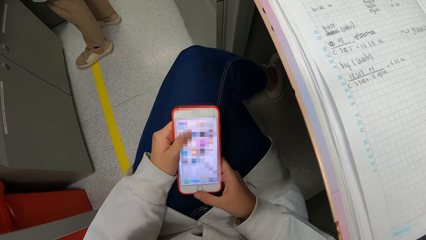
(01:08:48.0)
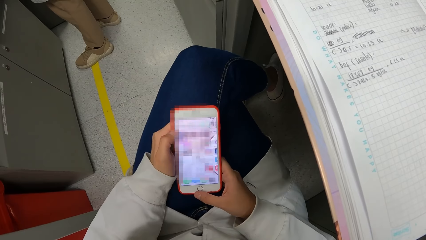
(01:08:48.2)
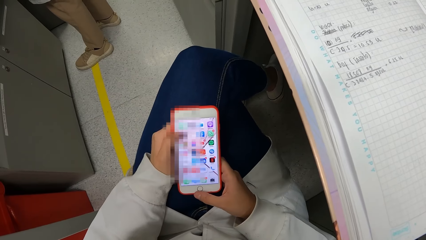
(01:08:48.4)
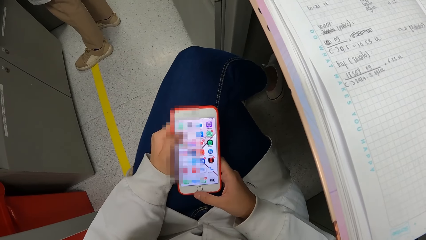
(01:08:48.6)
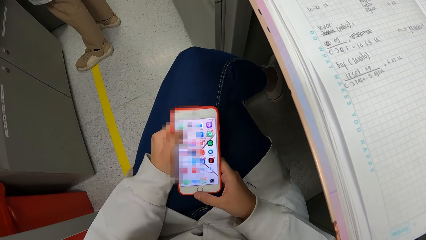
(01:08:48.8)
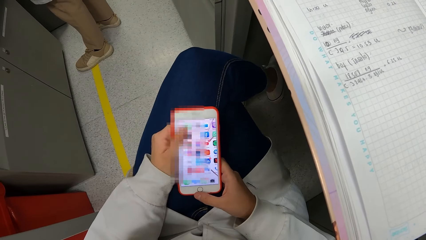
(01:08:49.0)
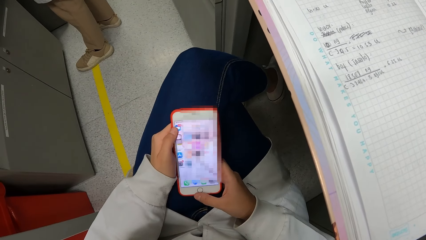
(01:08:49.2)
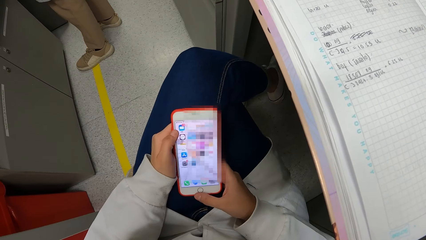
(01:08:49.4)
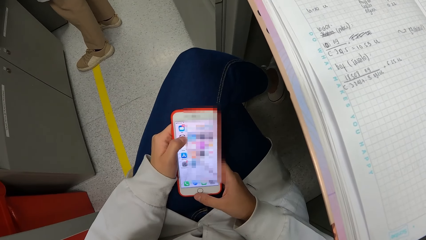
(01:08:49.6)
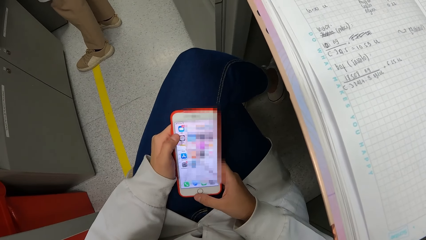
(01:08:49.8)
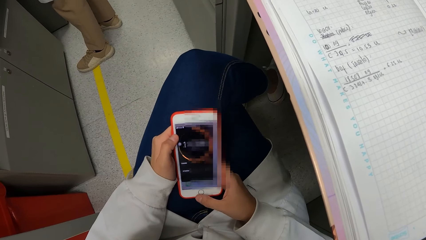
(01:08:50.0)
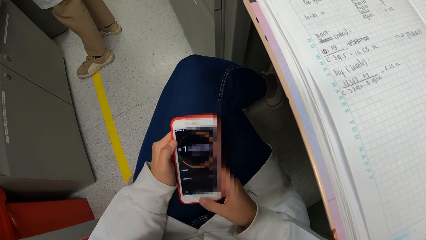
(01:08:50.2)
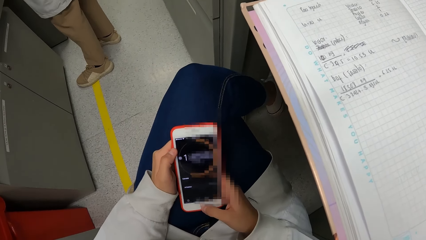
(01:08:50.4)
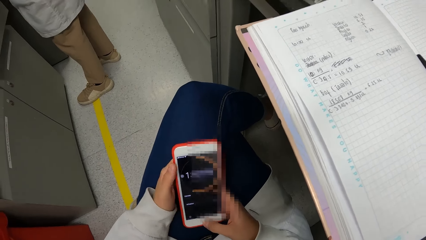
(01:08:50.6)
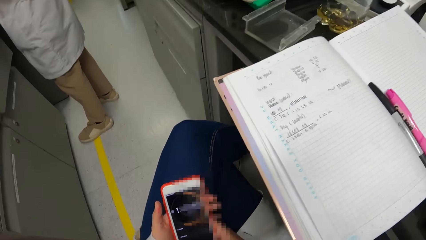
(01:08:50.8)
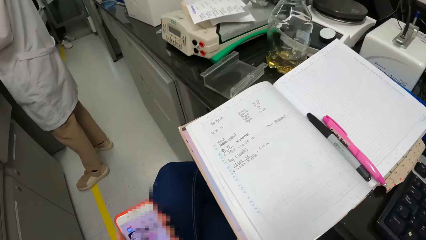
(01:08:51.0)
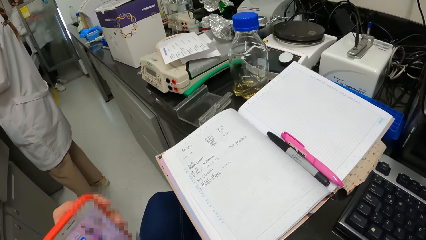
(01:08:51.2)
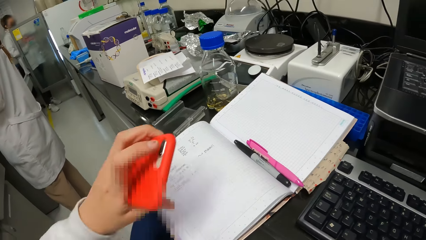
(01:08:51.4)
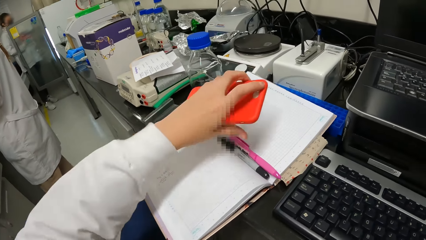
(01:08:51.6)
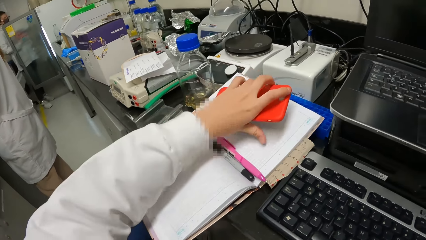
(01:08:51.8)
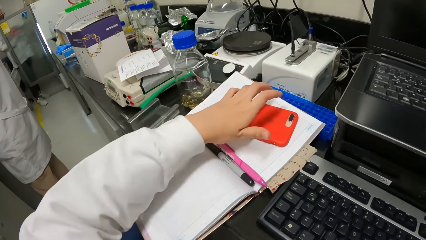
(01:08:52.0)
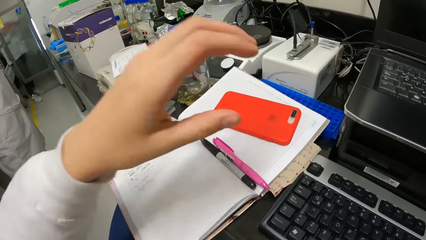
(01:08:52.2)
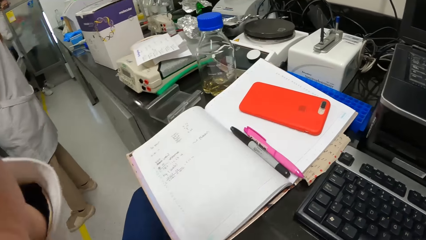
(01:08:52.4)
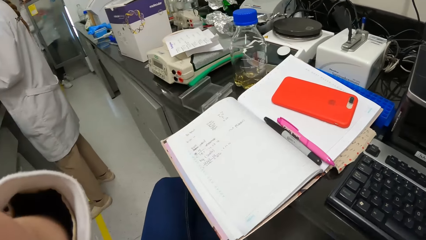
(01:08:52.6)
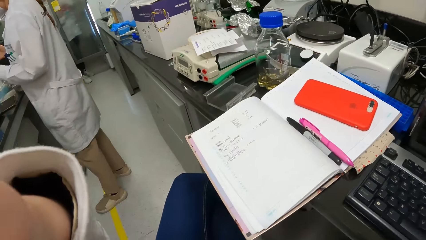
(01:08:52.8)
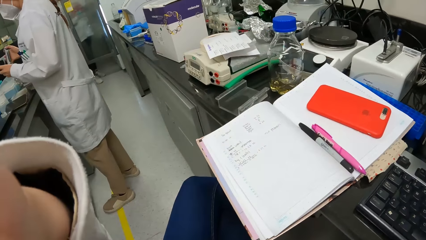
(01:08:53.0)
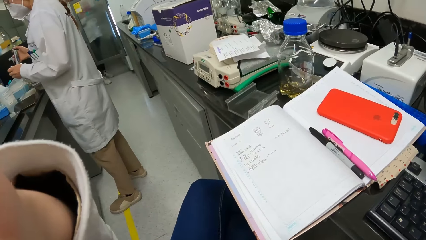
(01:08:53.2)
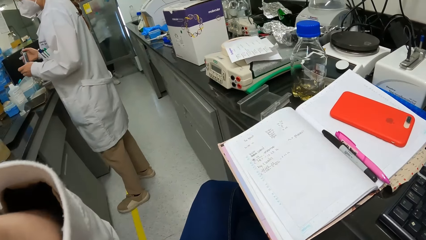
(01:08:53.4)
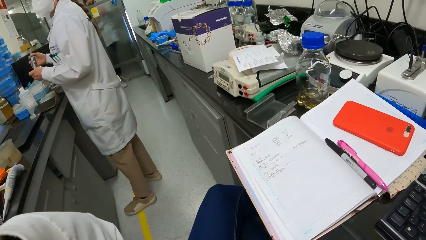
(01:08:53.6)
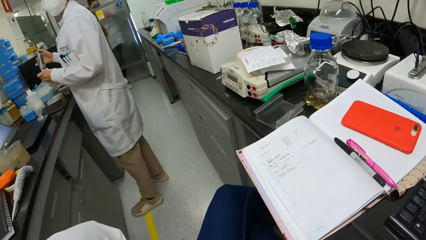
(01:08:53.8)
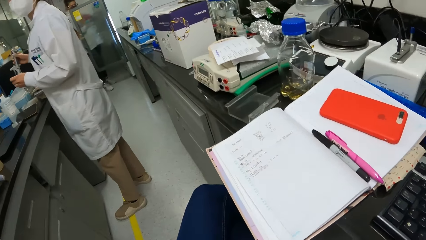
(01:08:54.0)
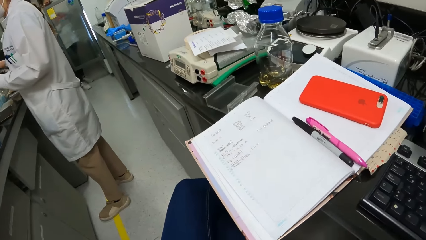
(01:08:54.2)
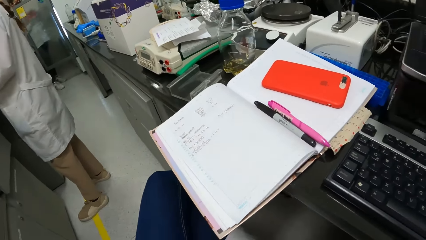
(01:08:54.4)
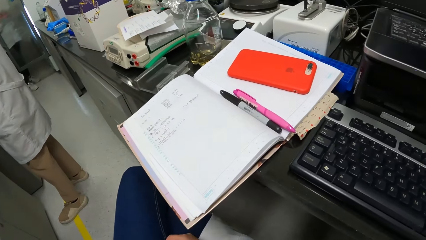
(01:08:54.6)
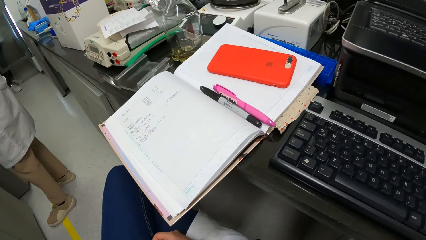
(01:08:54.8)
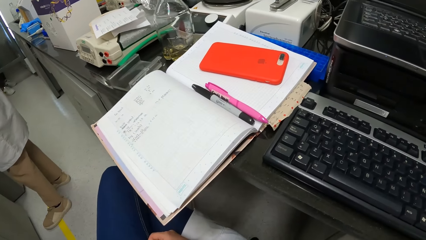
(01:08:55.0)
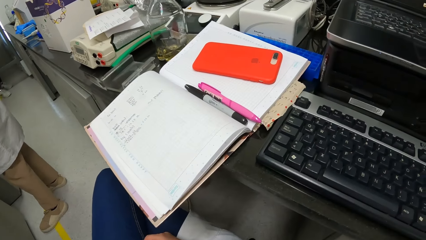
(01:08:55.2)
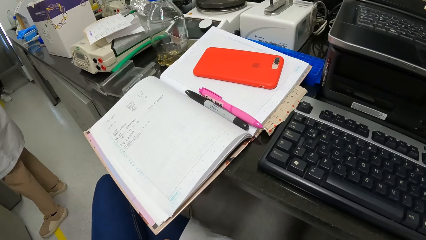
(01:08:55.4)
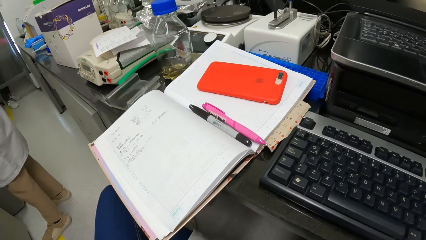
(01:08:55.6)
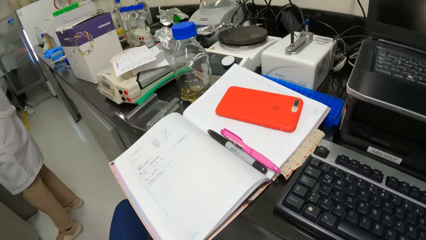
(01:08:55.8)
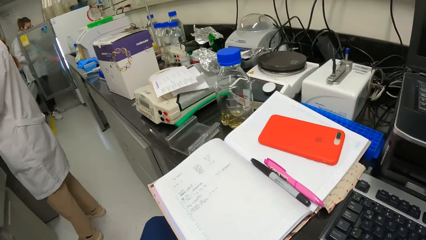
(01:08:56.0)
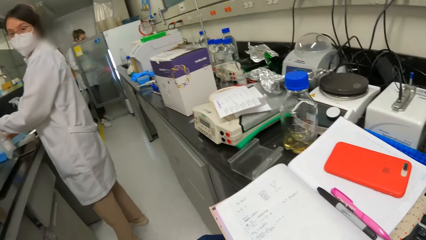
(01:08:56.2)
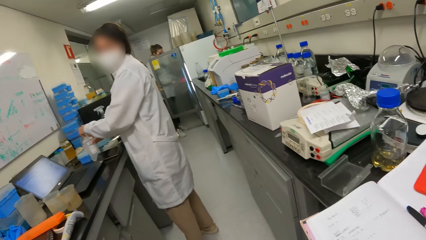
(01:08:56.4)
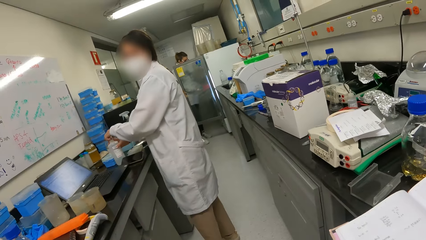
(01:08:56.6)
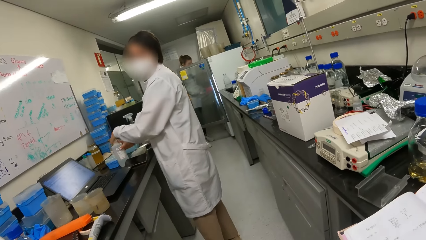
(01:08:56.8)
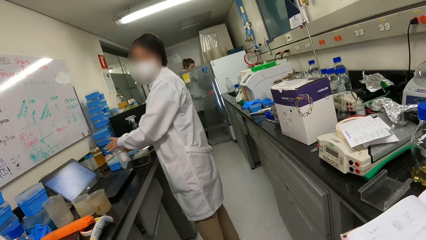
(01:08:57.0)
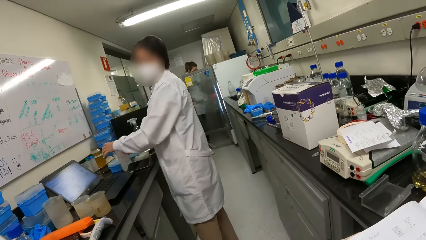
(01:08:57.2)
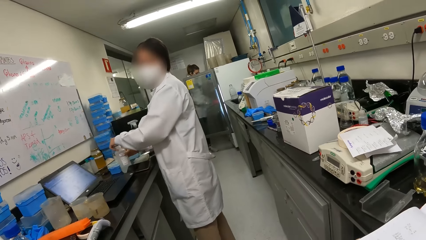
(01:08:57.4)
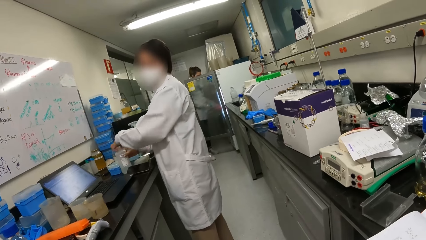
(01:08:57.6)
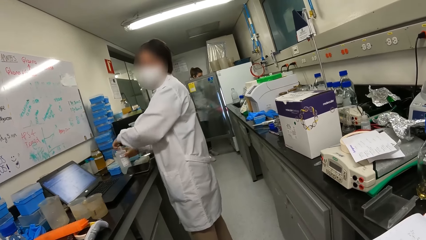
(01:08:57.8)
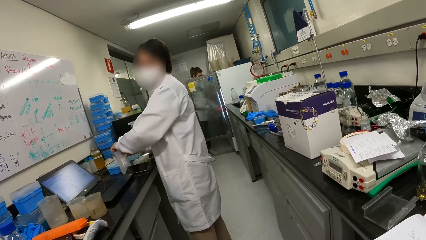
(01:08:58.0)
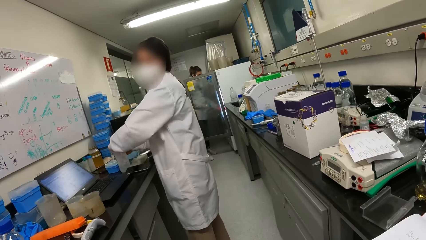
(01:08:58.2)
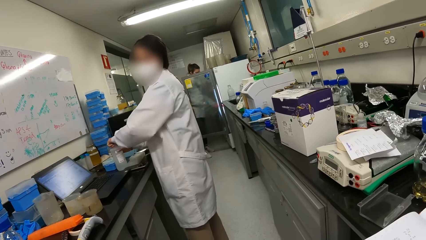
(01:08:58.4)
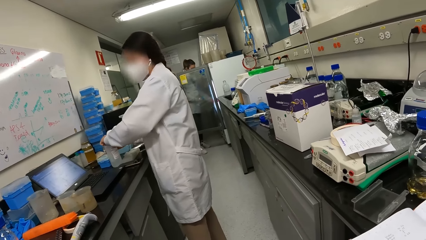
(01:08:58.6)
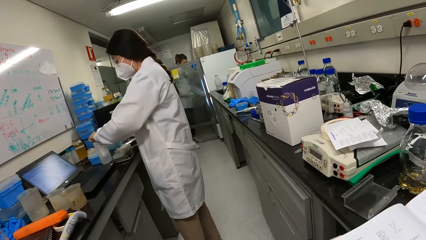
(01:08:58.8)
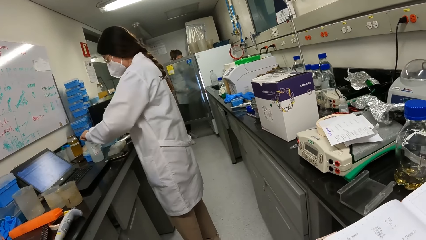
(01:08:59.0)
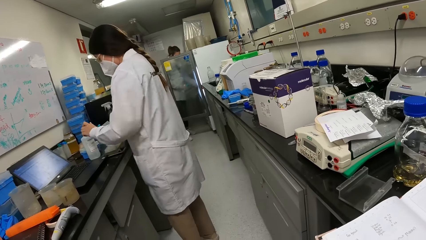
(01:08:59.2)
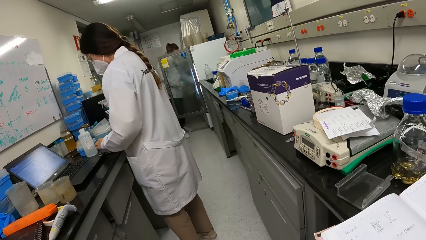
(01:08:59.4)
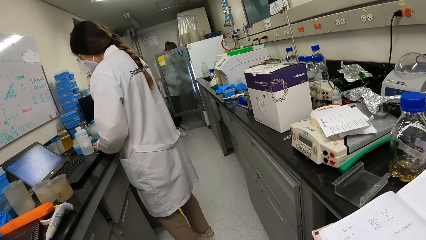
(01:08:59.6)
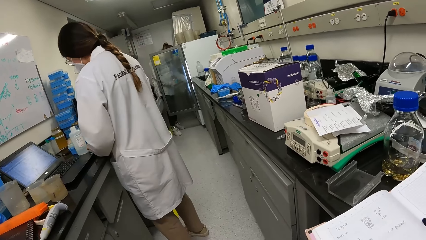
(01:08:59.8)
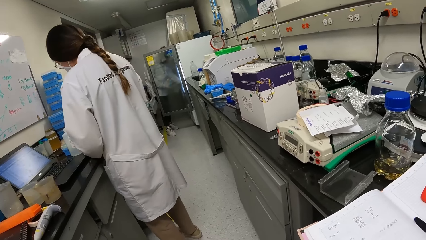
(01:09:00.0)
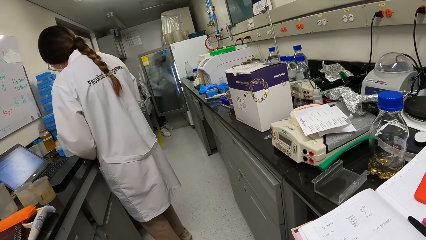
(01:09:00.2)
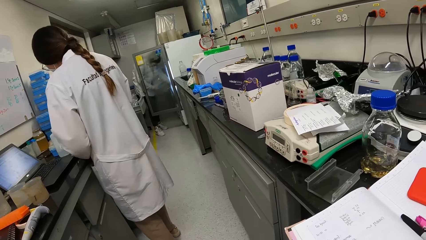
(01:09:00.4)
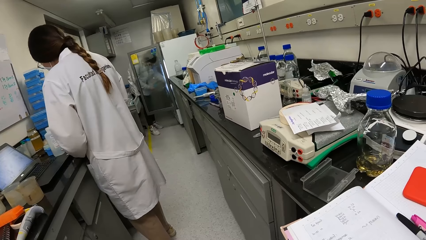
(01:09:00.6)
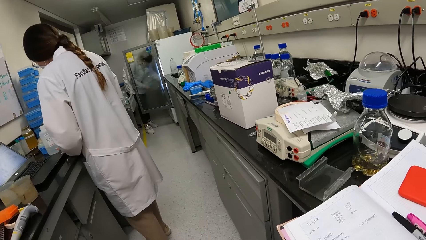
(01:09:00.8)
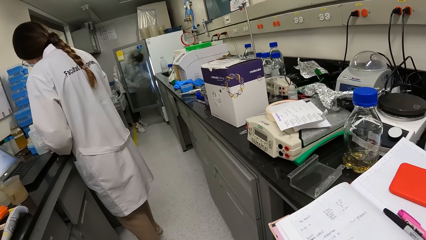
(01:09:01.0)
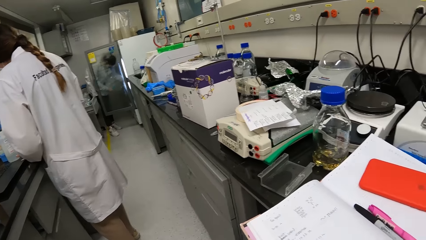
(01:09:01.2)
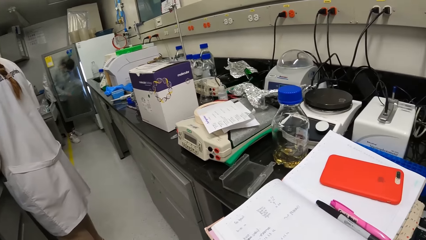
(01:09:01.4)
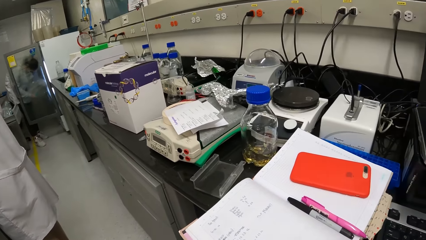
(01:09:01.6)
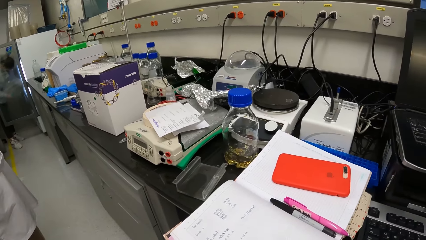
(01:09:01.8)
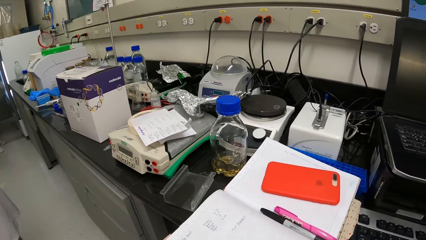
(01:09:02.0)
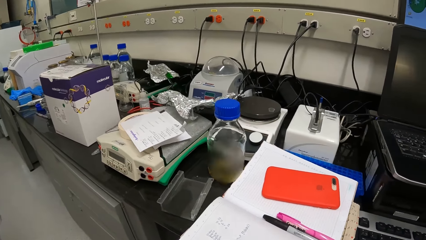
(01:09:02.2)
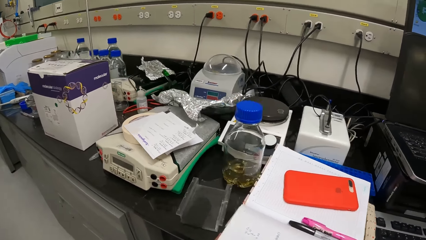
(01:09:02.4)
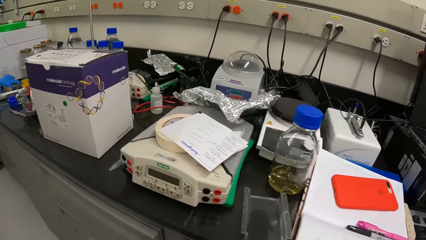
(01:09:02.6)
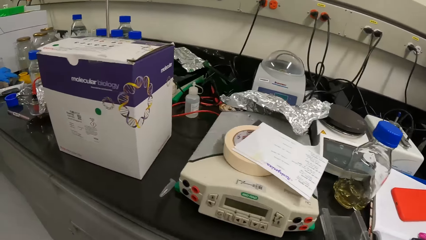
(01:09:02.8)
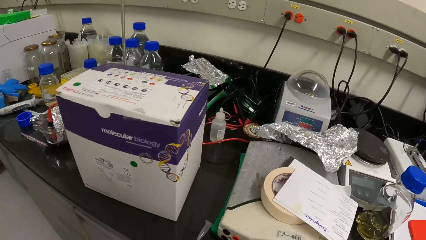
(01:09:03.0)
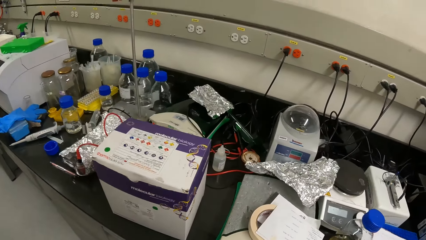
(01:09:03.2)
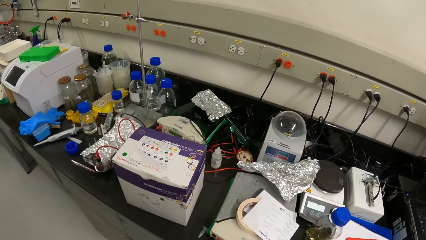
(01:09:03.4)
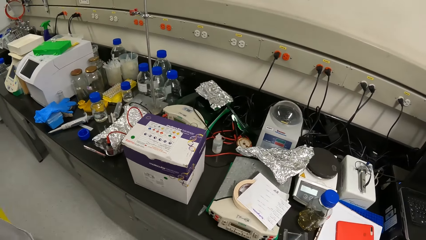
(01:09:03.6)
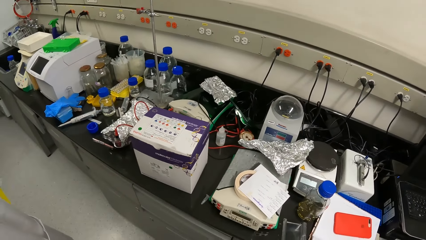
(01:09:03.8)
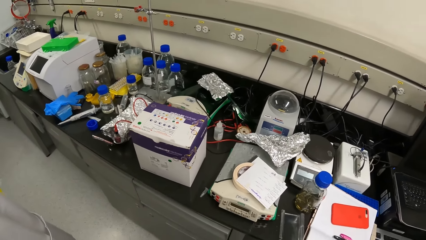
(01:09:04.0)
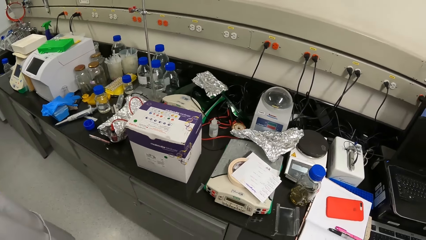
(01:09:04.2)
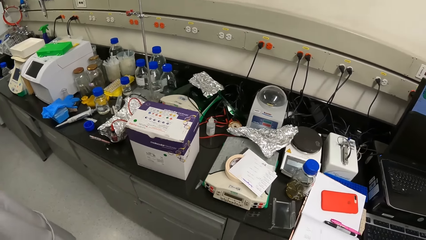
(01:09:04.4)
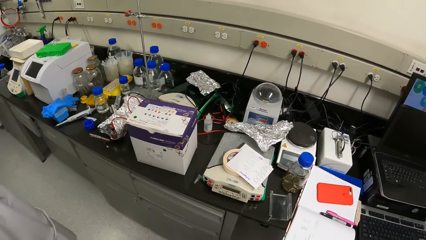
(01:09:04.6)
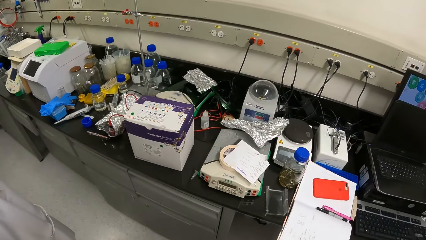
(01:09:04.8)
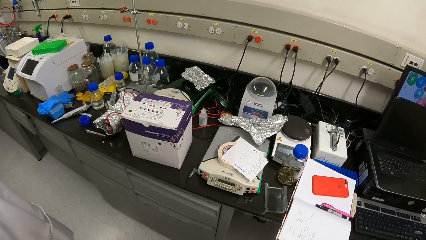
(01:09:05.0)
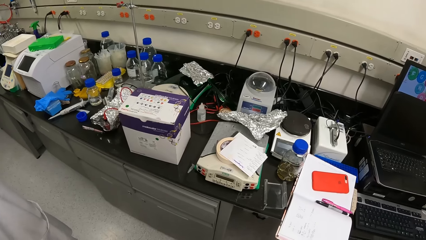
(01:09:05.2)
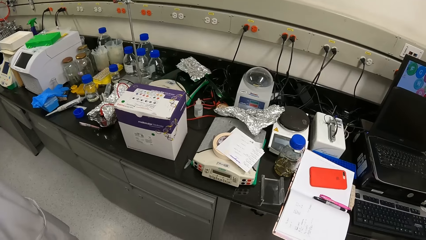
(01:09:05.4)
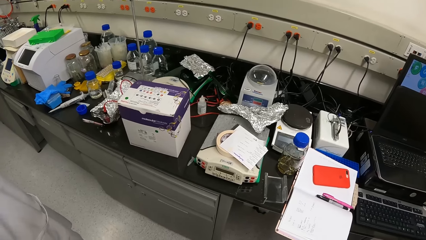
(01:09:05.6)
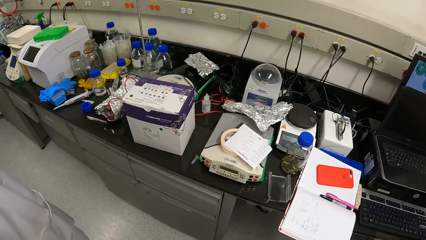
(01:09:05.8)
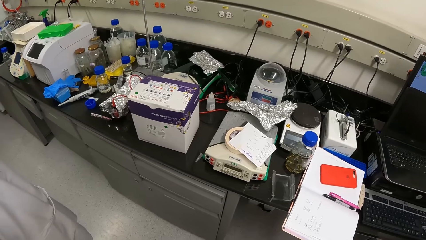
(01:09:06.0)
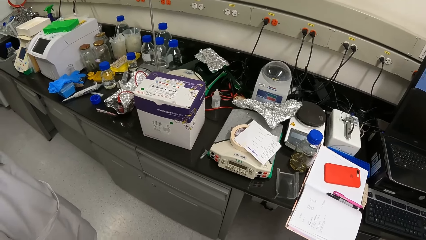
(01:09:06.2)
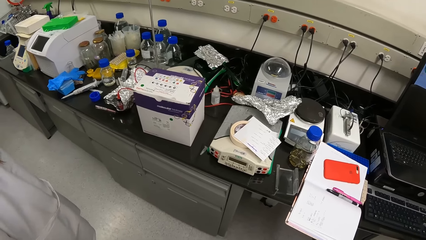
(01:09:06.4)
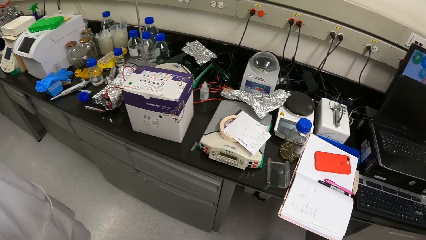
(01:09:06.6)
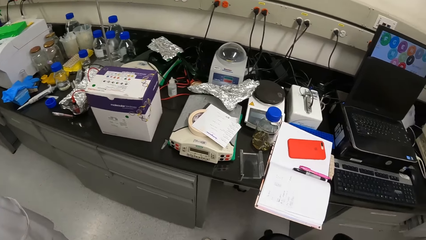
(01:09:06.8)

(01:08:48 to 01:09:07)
The camera wearer operates the phone. They lift the phone, place the phone on the book and adjust the camera. A woman converses with the camera wearer. The woman closes a bottle. The camera wearer looks around, stands up and looks around.
